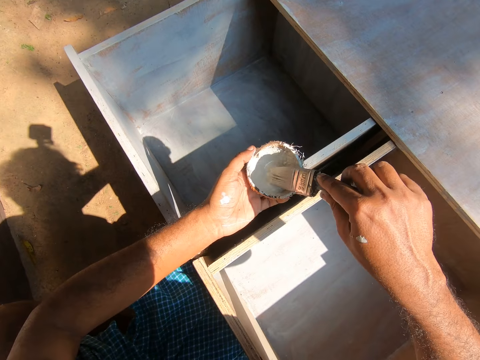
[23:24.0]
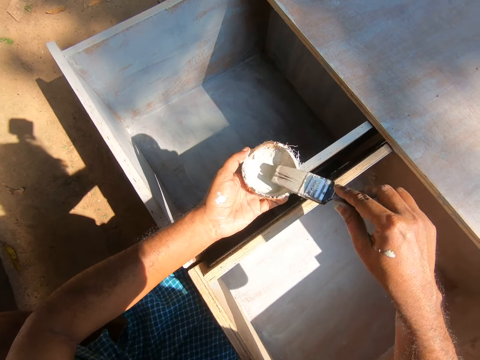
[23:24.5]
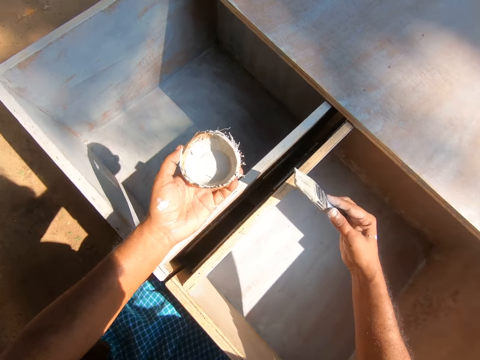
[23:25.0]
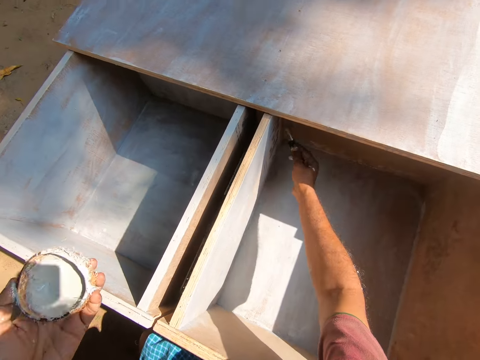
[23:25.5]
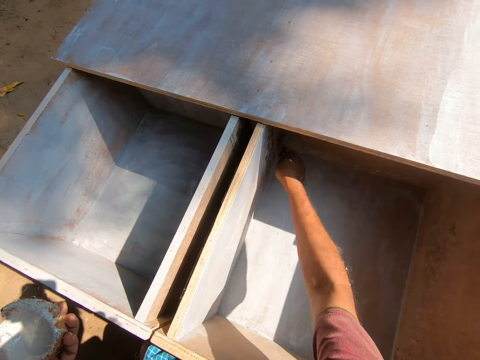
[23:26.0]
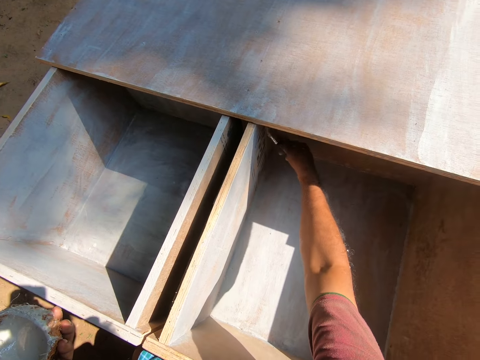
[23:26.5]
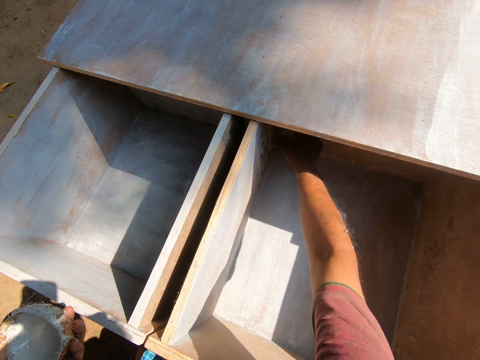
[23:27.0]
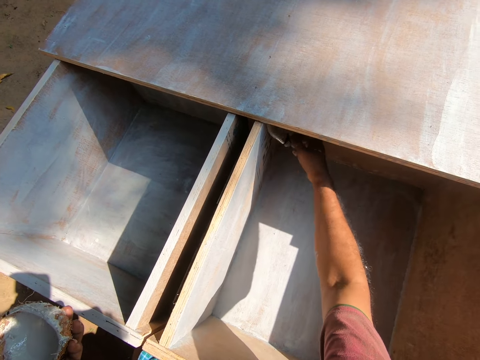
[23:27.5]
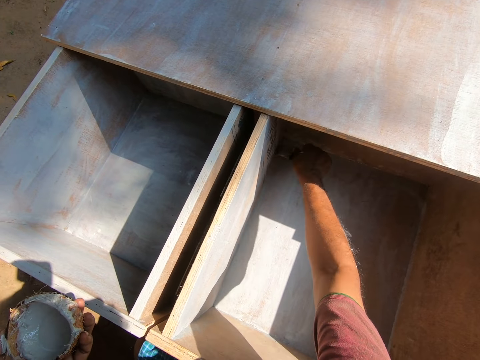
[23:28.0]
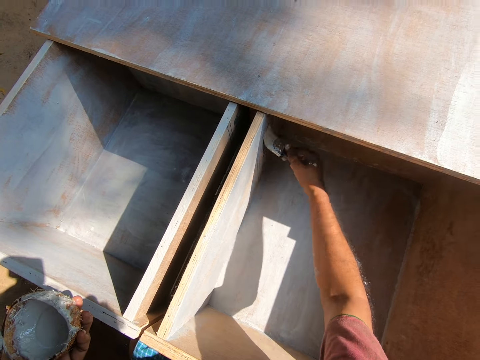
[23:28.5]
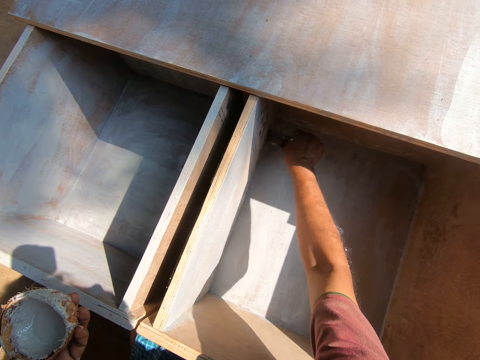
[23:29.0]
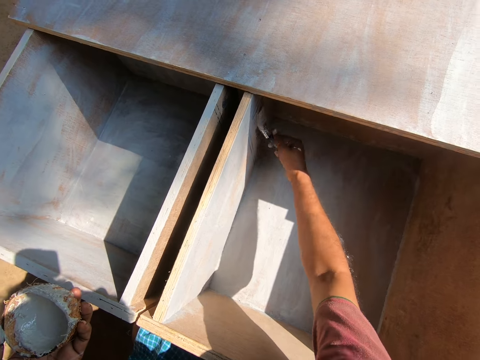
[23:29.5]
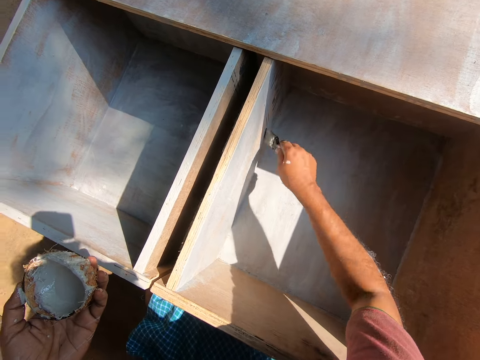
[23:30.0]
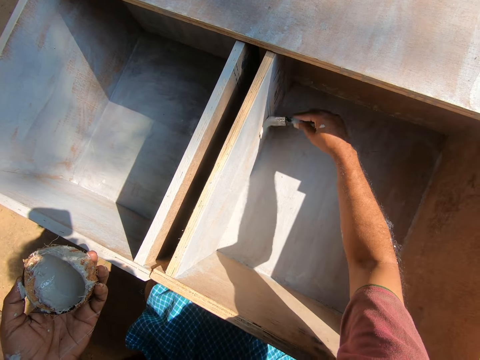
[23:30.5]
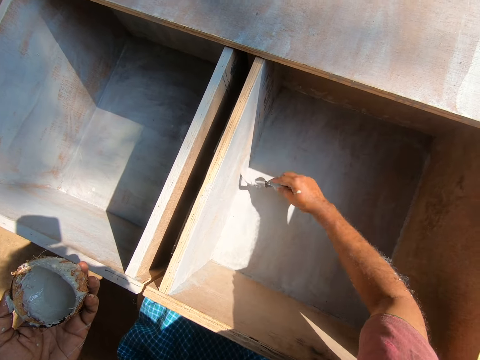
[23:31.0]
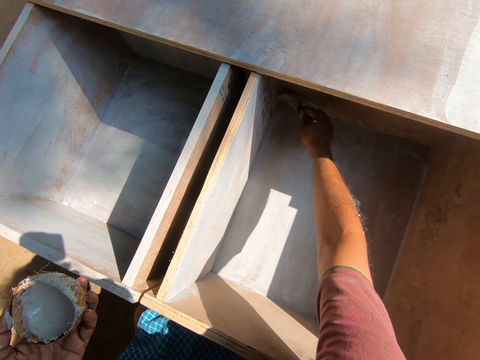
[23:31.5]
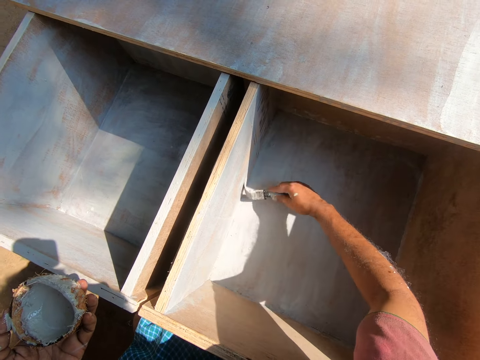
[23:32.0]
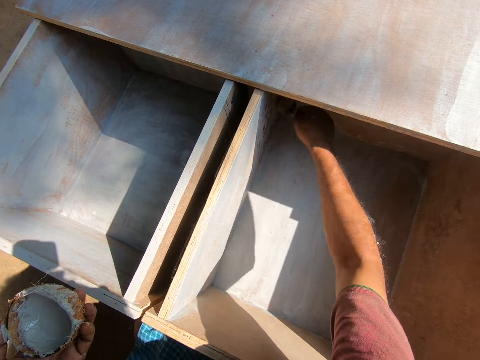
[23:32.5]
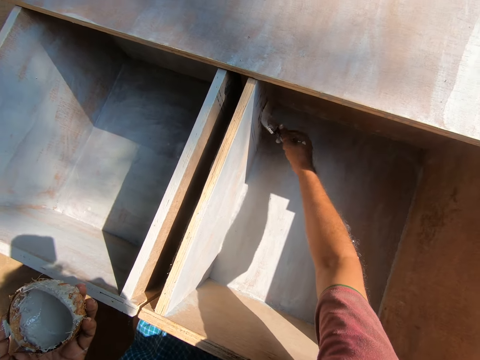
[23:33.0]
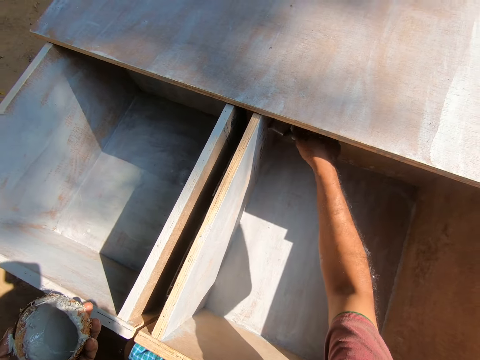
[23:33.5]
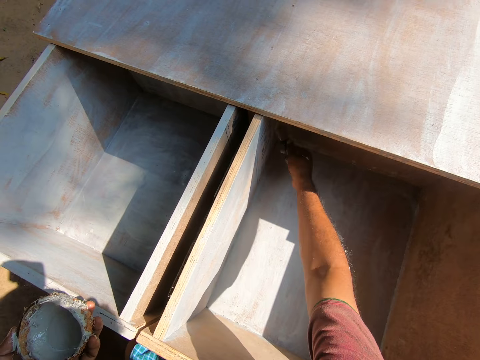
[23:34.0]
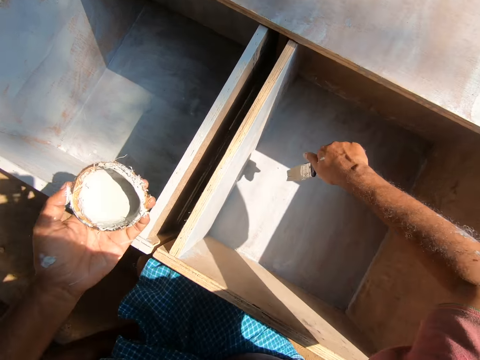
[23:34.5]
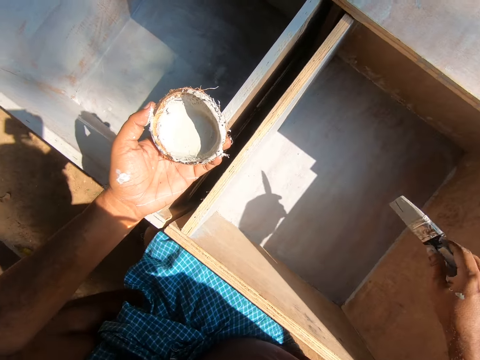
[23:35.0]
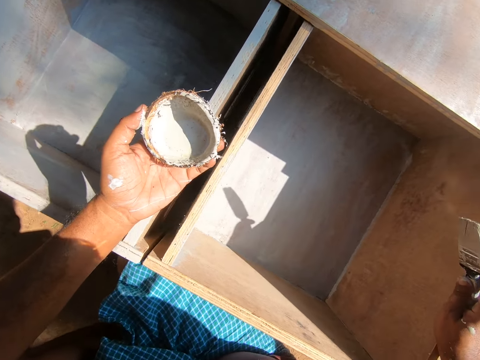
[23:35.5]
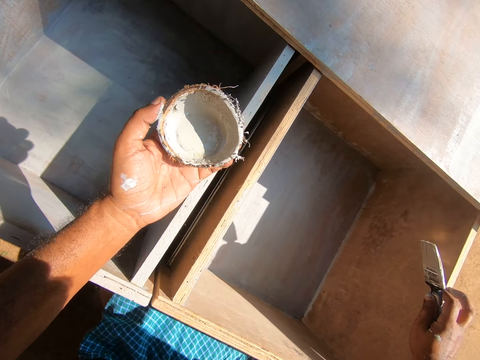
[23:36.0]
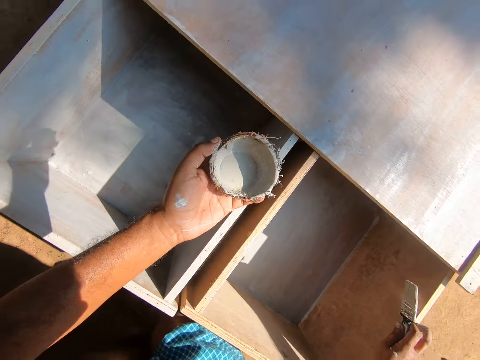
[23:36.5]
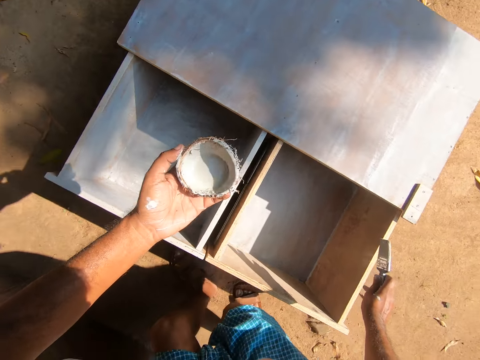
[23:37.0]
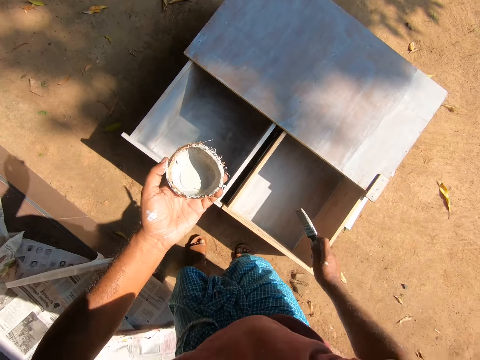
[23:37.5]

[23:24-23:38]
The camera wearer dips the brush into the paint in the coconut shell. He returns paint in the coconut shell. He moves the hand holding the coconut shell. He paints the wooden furniture or cabinet with the paint brush in his right hand. He holds the paint brush. He places his hand on the cabinet. He stands.

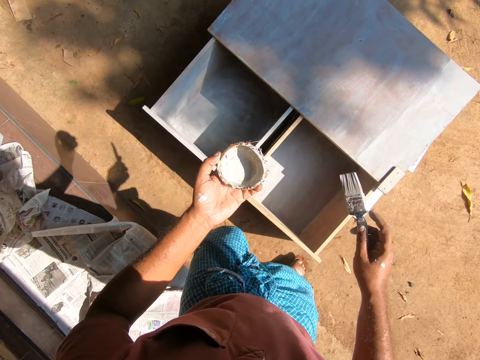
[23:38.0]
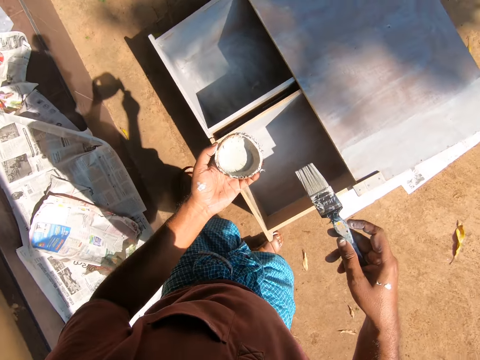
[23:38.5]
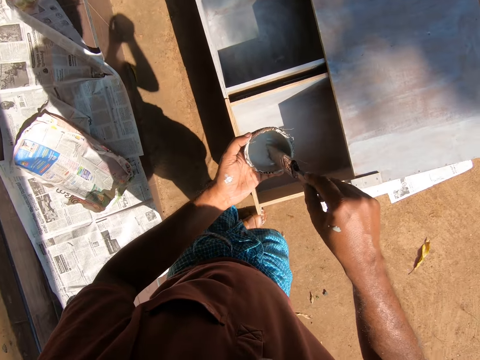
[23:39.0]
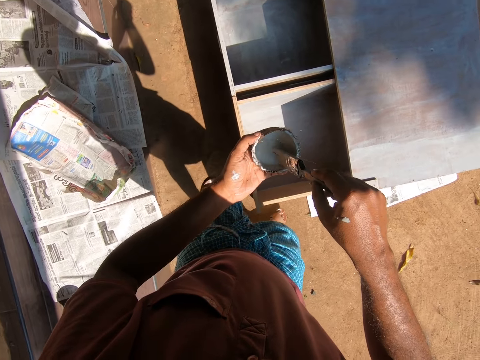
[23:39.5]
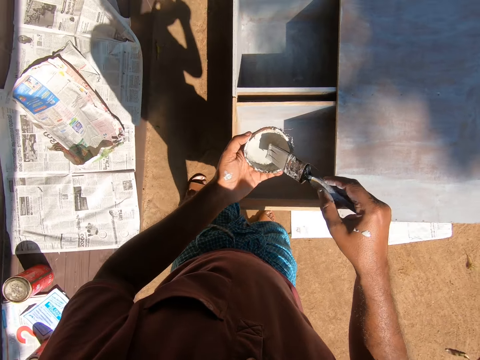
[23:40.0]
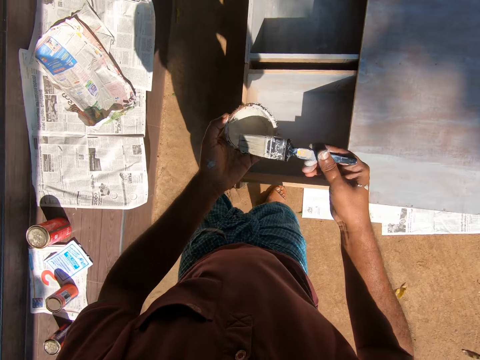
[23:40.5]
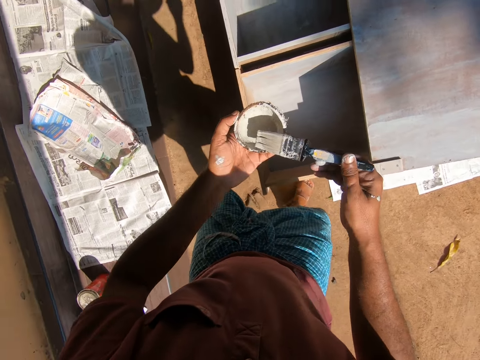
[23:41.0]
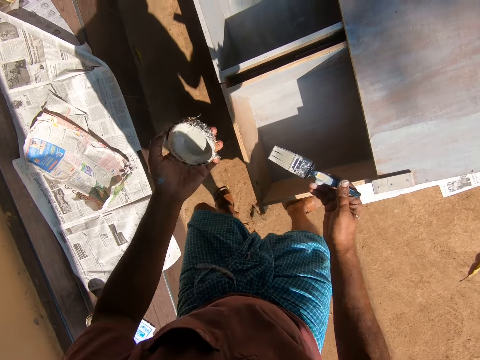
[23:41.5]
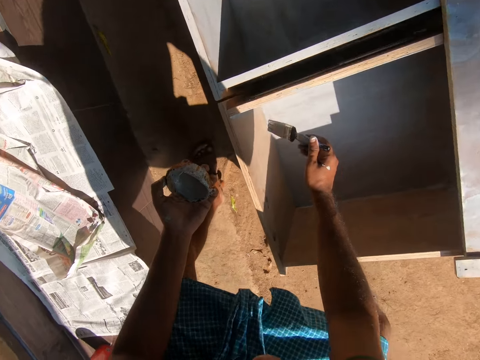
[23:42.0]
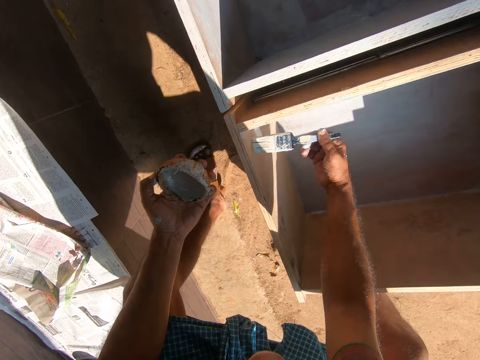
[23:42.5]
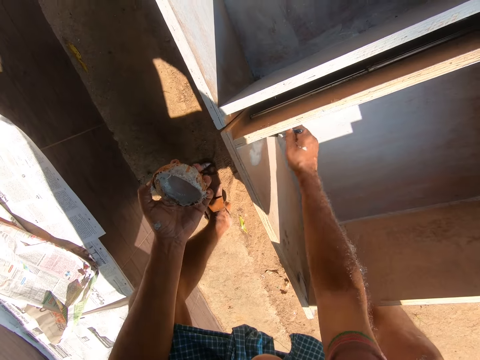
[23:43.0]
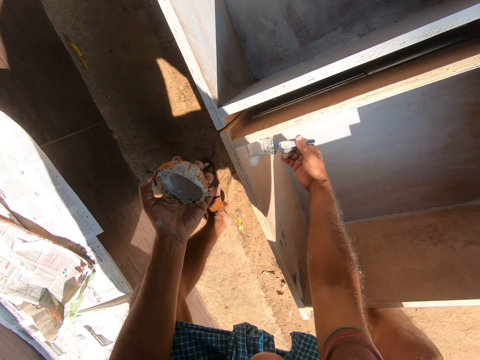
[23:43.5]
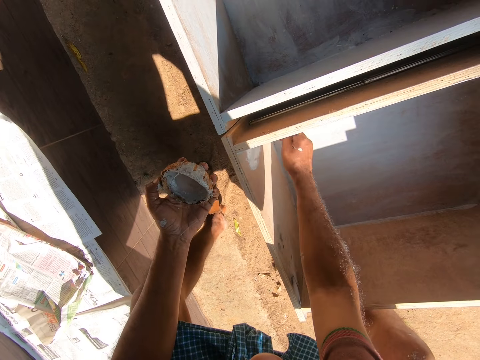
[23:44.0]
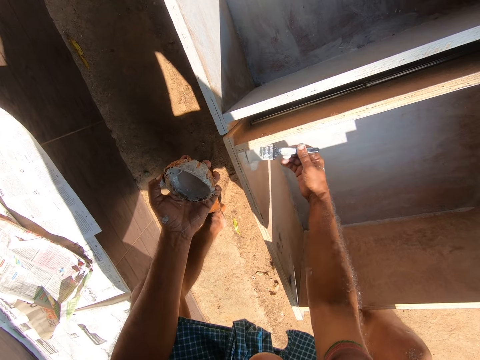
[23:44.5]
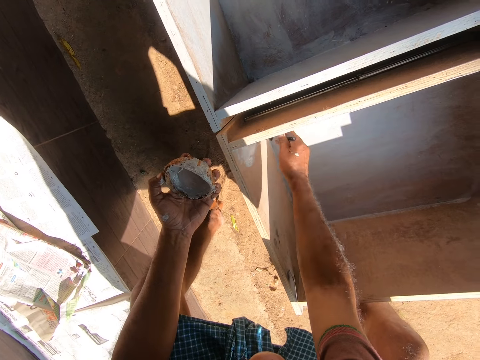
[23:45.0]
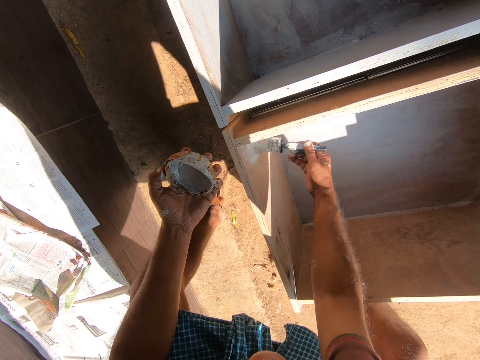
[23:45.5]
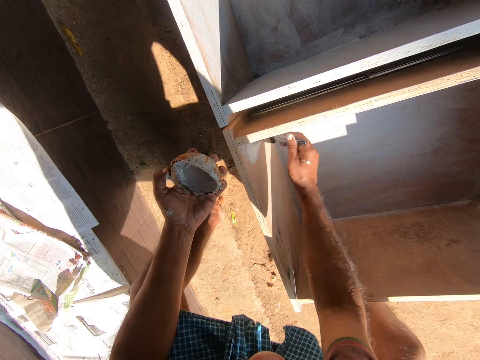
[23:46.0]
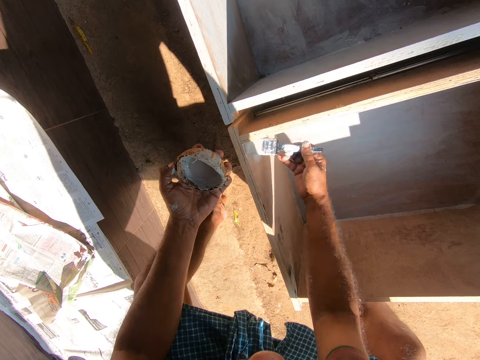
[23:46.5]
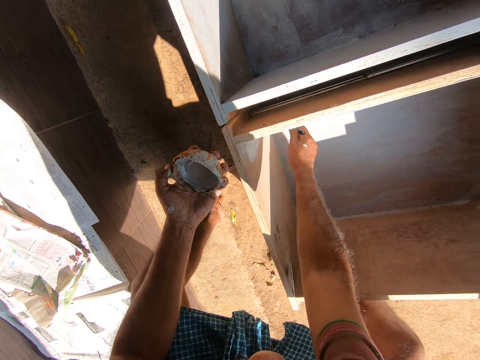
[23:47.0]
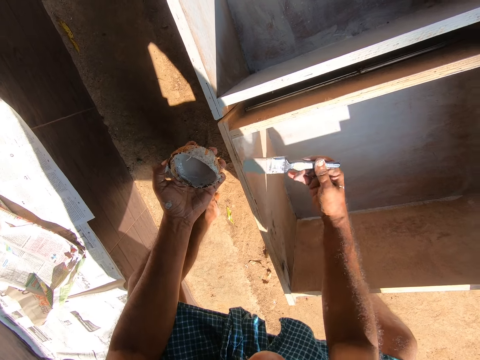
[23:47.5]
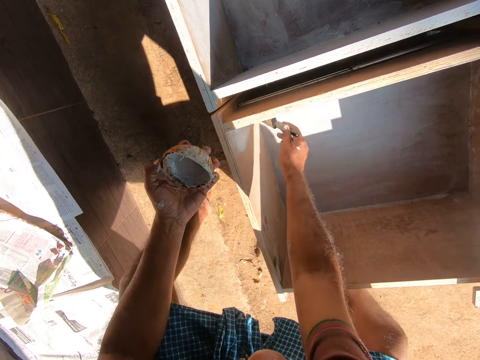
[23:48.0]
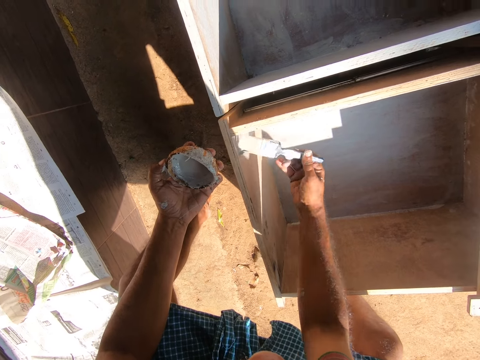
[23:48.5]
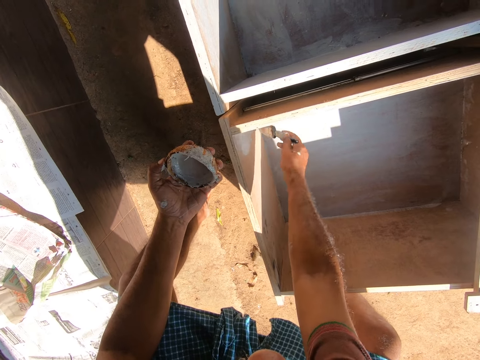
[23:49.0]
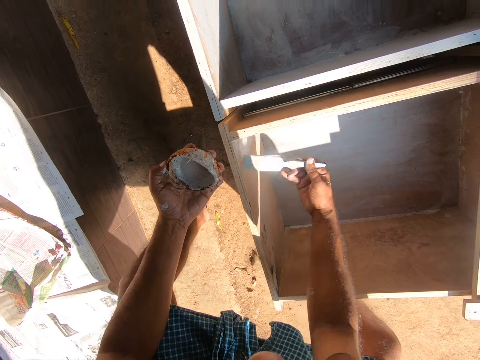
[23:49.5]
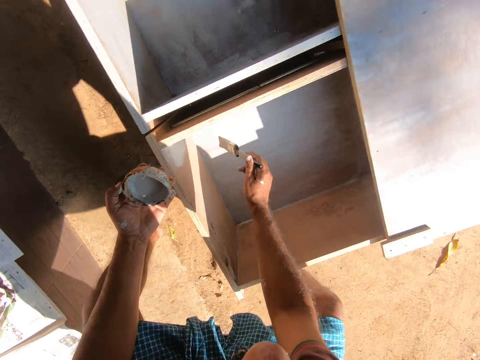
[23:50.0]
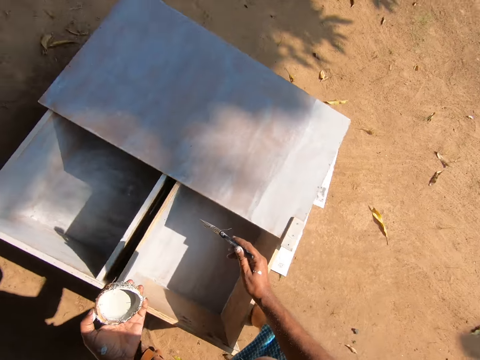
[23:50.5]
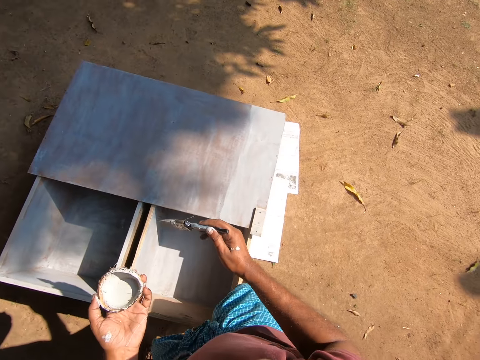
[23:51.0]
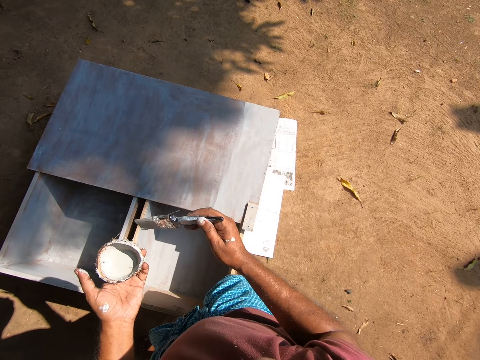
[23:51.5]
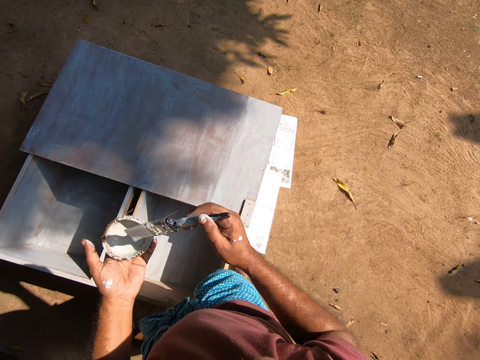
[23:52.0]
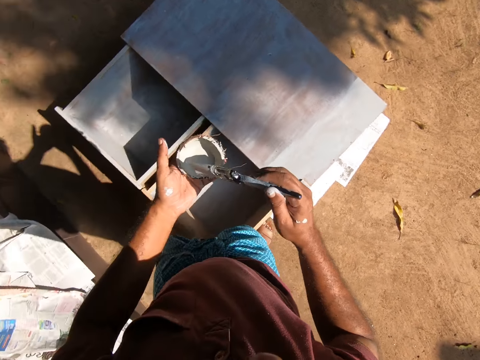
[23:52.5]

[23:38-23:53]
The camera wearer walks near the cabinet. He dips the brush into the paint in the coconut shell. He returns paint in the coconut shell. He paints the wooden furniture or cabinet with the paint brush in his right hand. He holds the paint brush. He looks at the cabinet. He scoops paint with the paint brush.
